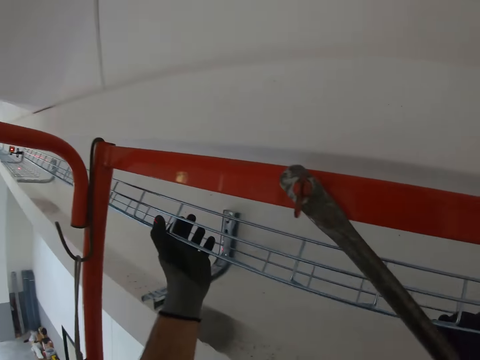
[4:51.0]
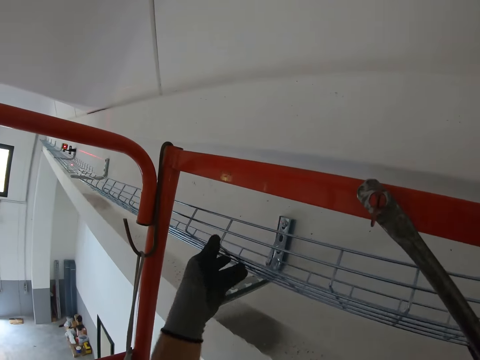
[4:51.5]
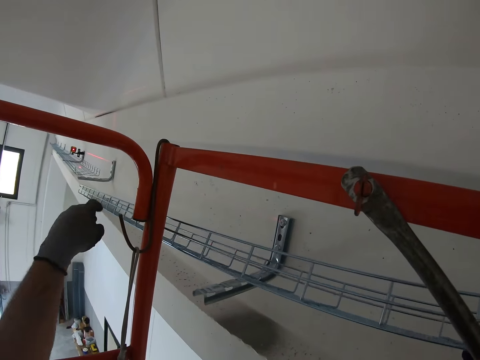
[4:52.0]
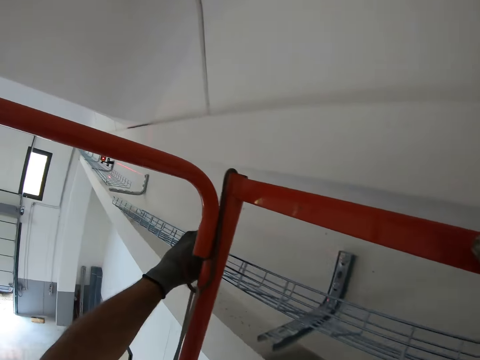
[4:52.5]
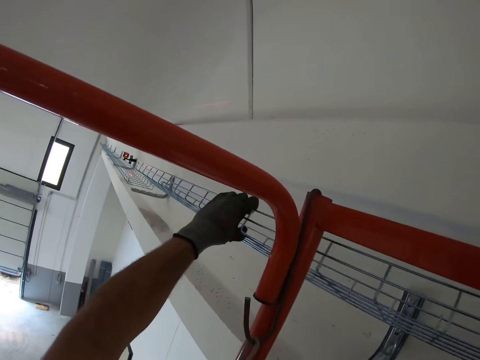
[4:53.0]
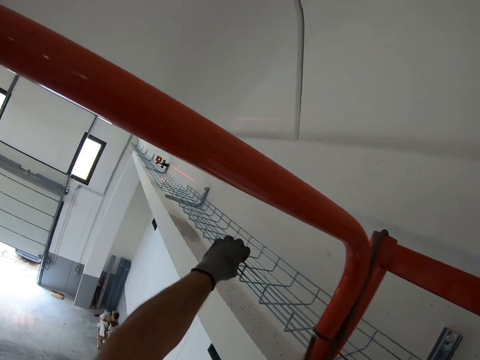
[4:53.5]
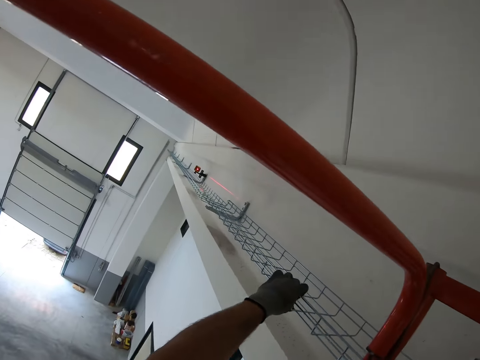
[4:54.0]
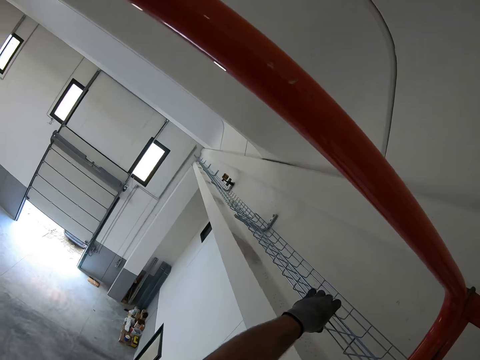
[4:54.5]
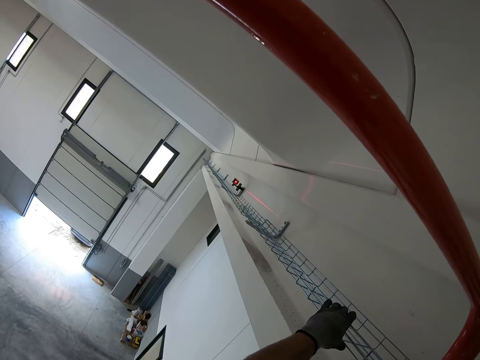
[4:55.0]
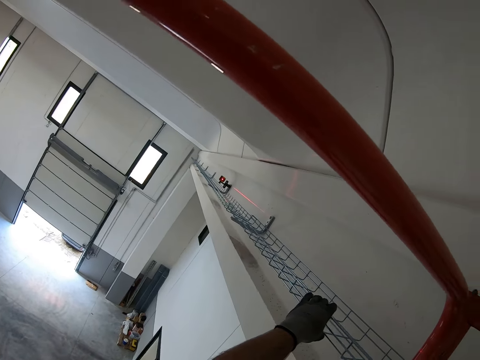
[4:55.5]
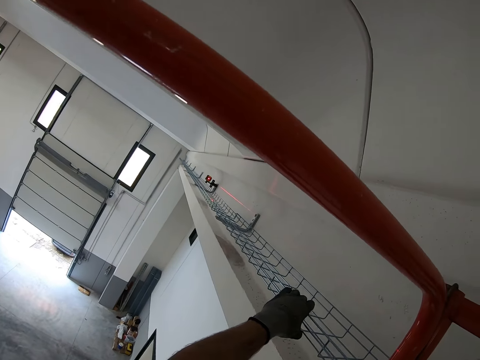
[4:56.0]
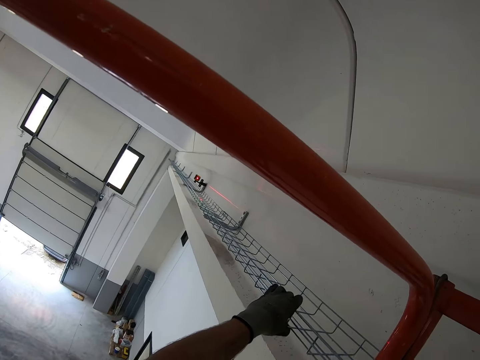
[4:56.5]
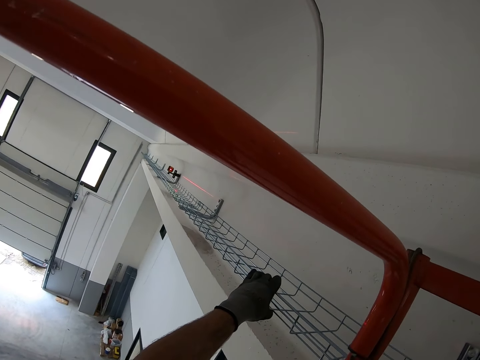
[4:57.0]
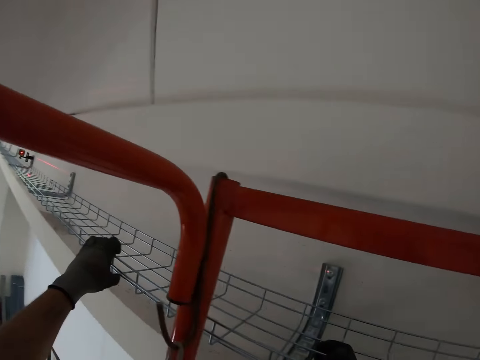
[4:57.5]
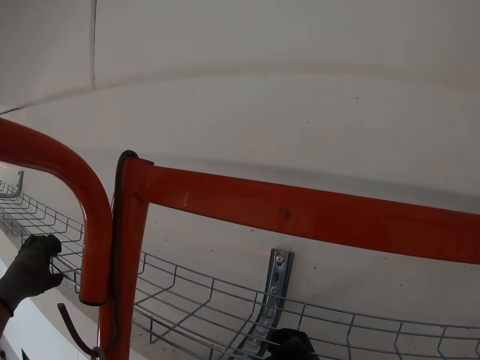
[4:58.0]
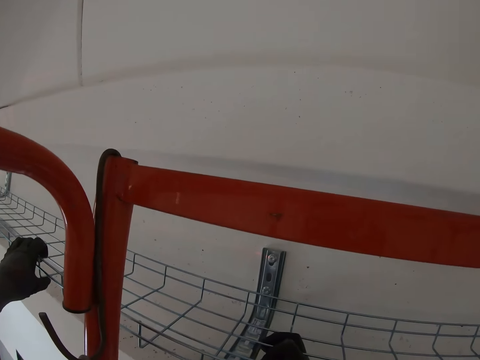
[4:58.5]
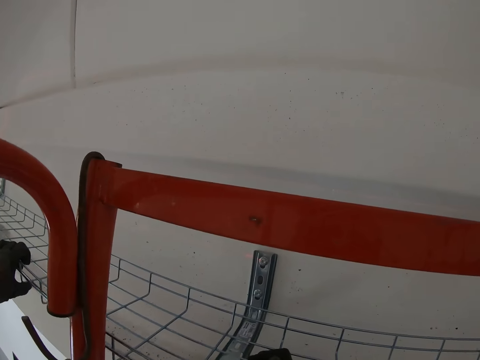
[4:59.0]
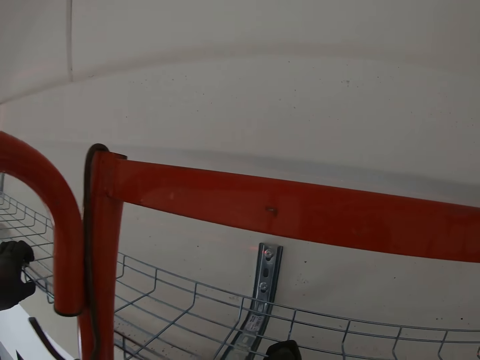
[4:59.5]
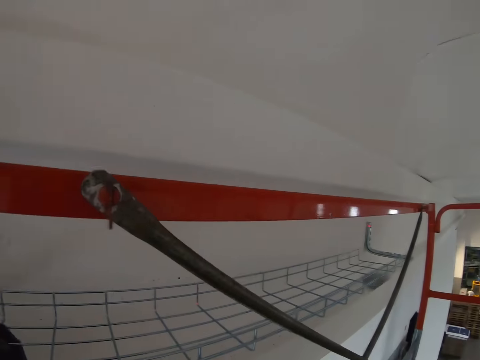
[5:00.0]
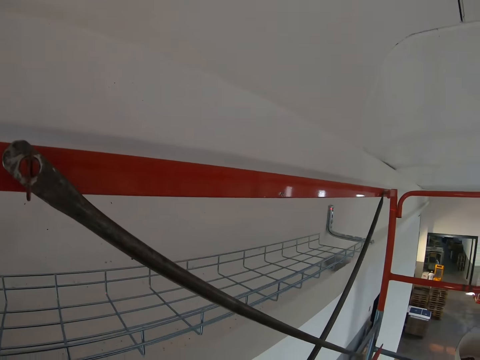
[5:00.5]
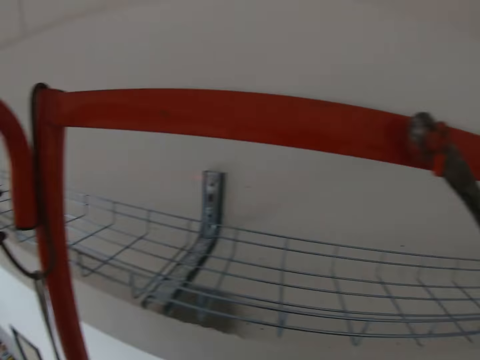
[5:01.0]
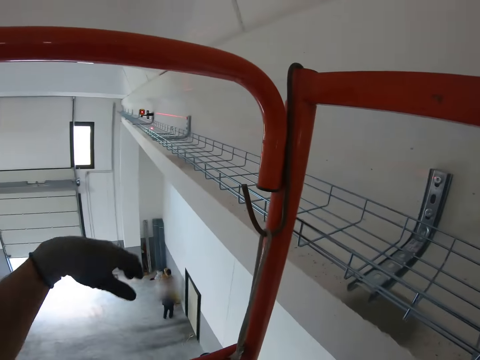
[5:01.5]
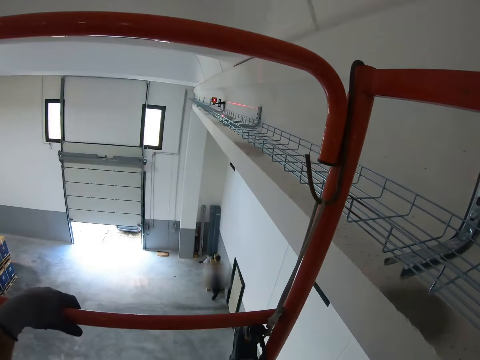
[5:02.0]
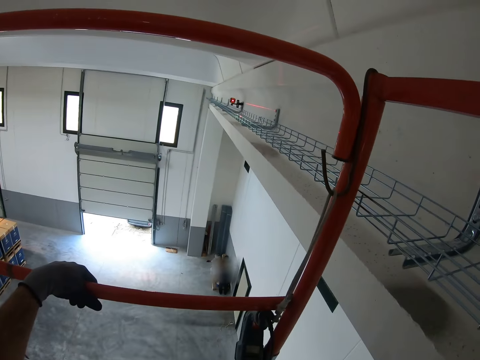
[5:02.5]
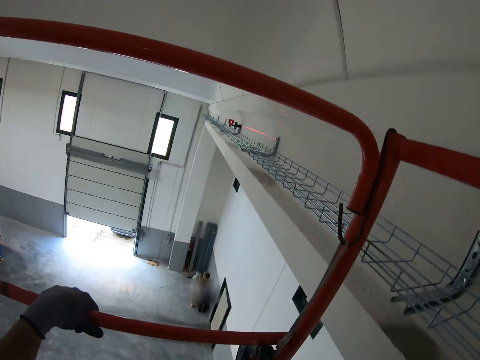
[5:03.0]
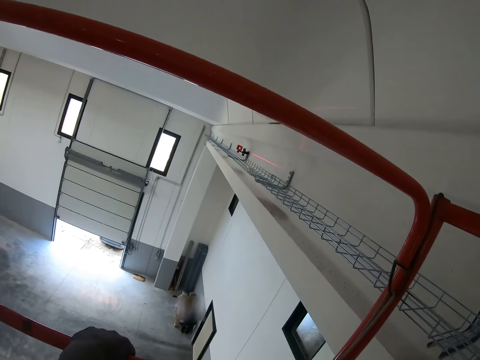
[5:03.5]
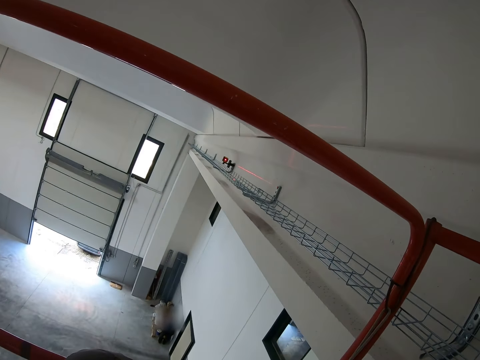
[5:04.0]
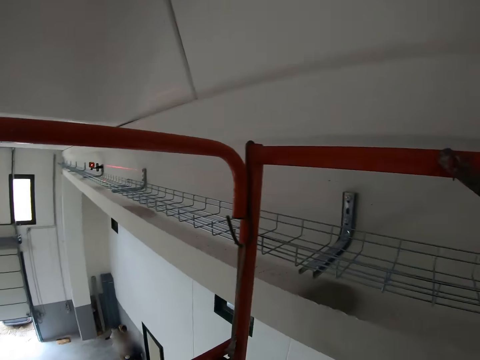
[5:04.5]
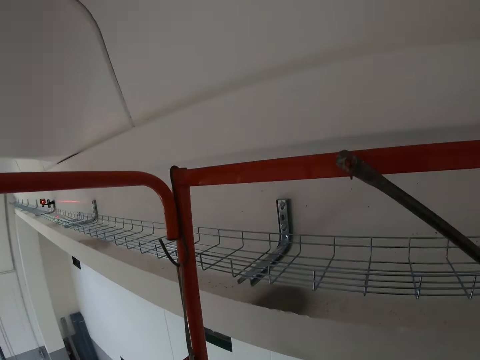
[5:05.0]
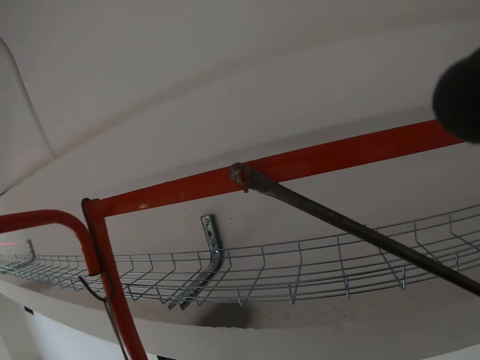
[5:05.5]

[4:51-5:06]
The camera wearer adjusts the wire mesh cable tray. They hold the metal rod. They look down. They look at the metal object.
